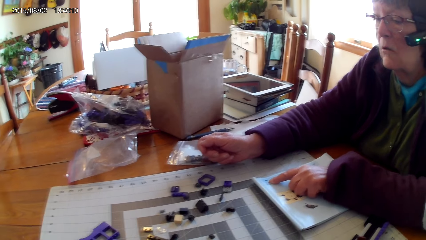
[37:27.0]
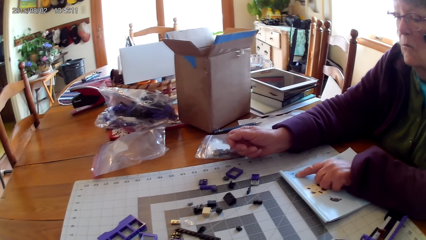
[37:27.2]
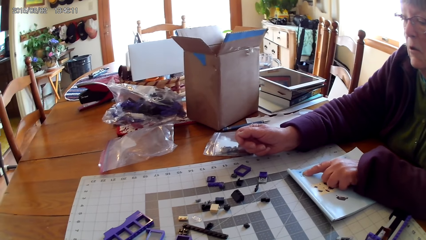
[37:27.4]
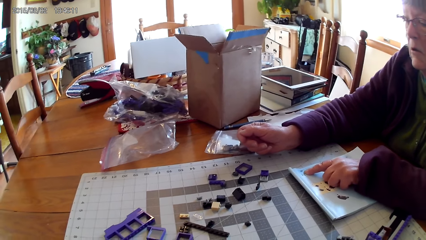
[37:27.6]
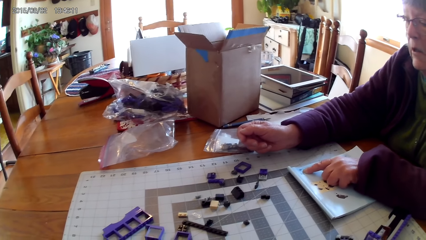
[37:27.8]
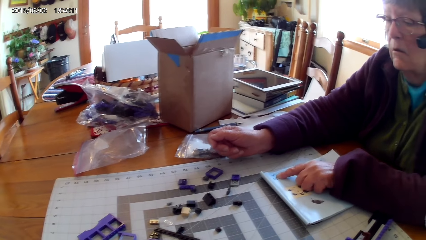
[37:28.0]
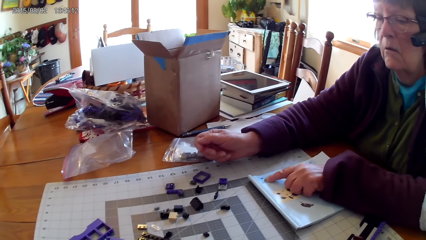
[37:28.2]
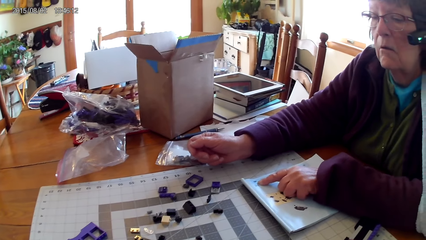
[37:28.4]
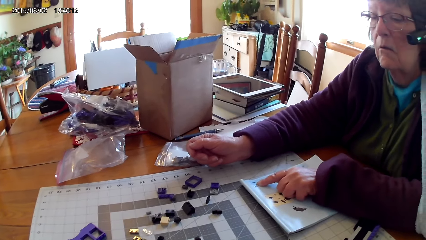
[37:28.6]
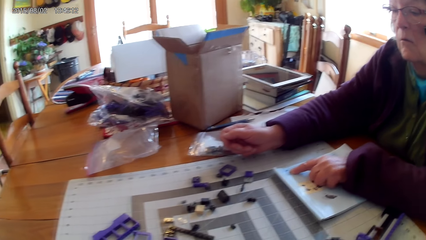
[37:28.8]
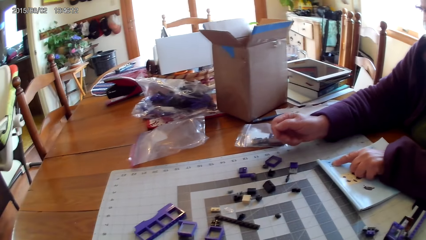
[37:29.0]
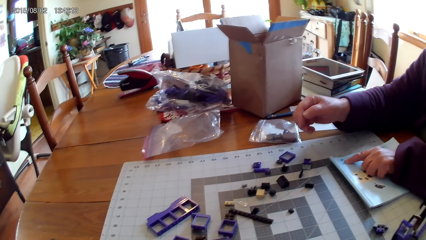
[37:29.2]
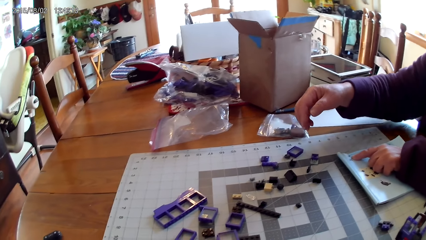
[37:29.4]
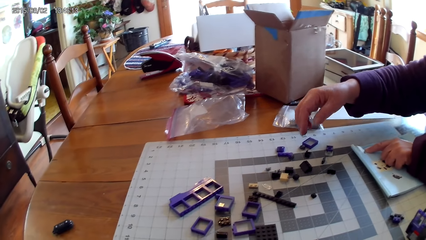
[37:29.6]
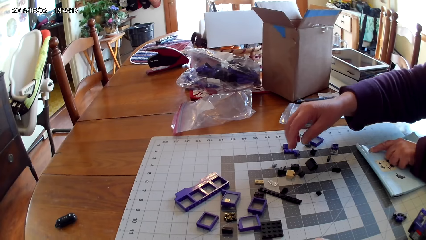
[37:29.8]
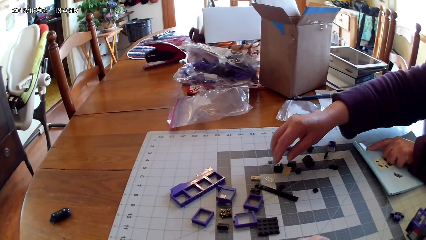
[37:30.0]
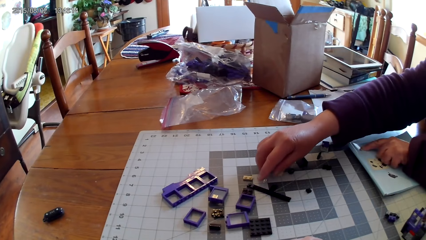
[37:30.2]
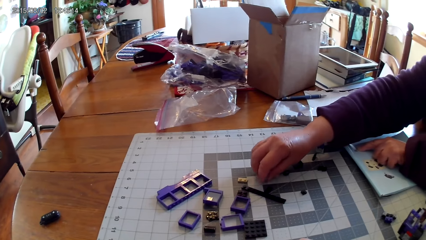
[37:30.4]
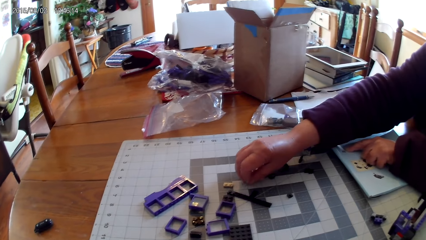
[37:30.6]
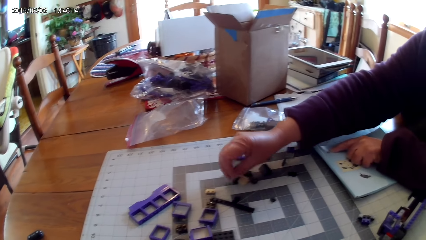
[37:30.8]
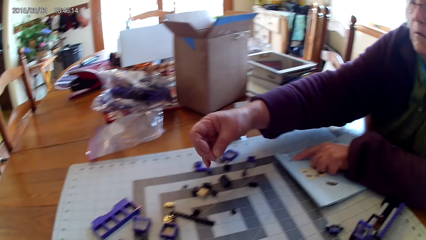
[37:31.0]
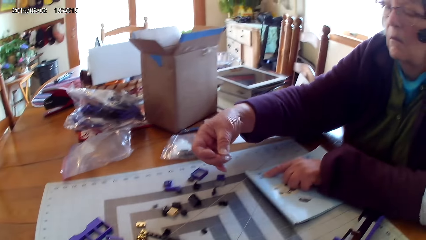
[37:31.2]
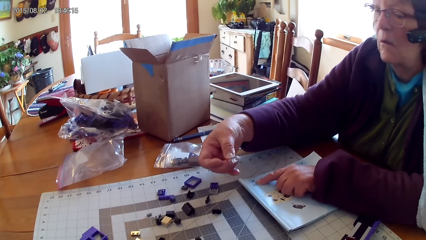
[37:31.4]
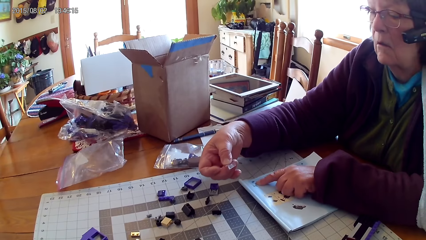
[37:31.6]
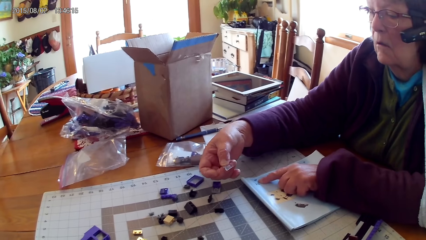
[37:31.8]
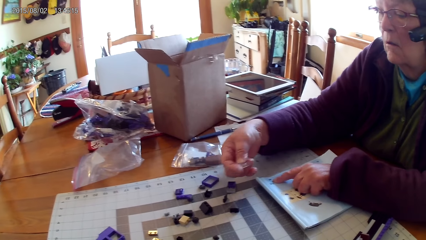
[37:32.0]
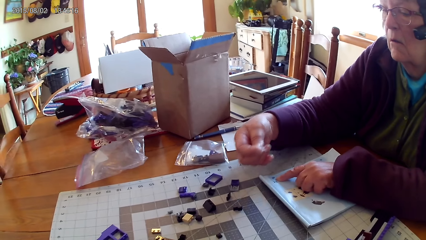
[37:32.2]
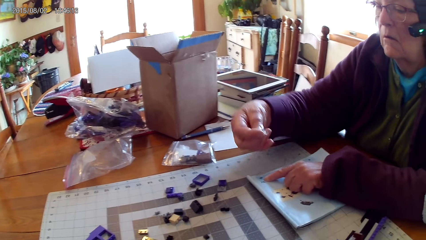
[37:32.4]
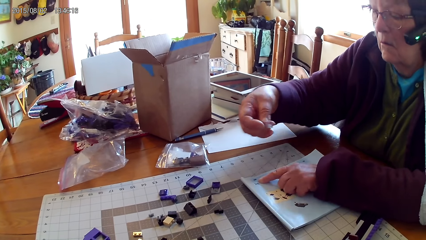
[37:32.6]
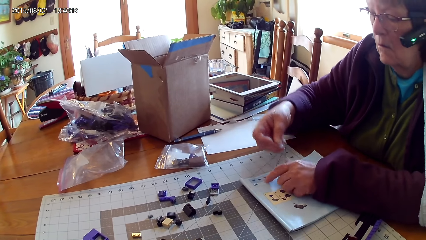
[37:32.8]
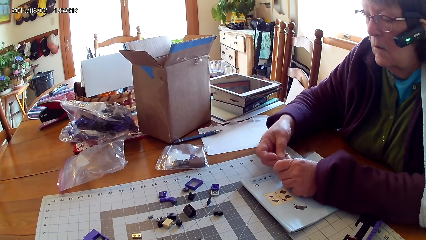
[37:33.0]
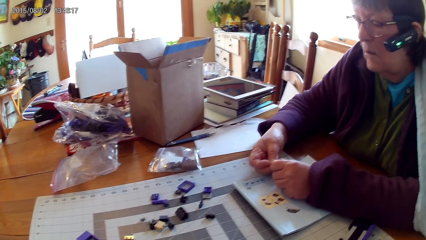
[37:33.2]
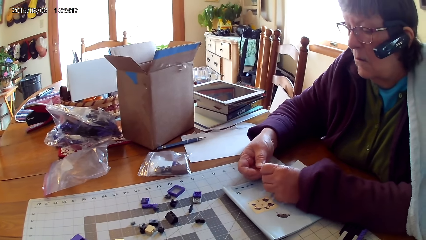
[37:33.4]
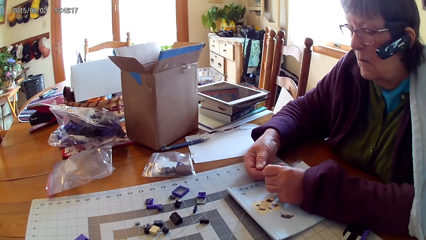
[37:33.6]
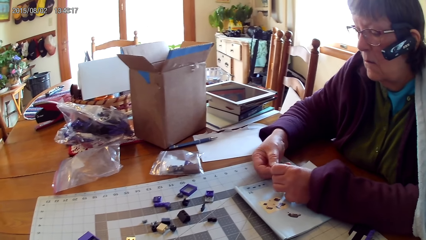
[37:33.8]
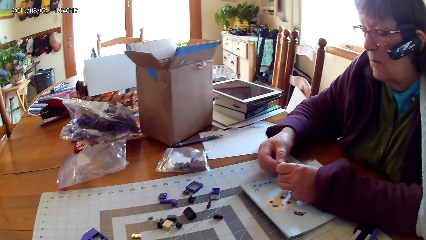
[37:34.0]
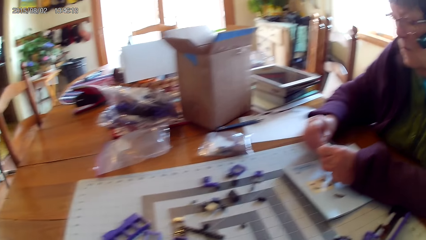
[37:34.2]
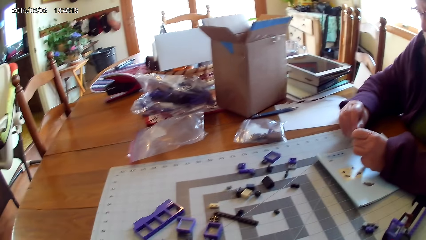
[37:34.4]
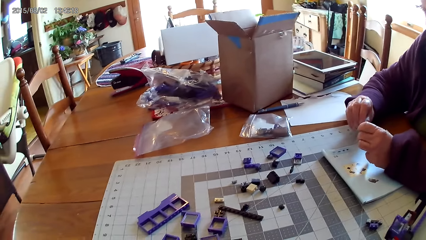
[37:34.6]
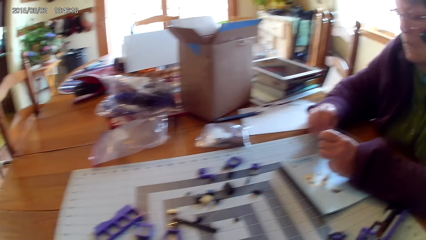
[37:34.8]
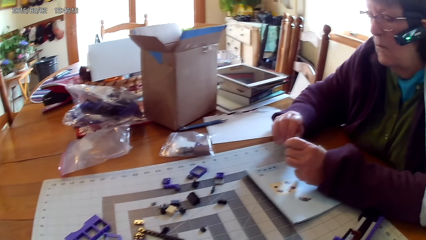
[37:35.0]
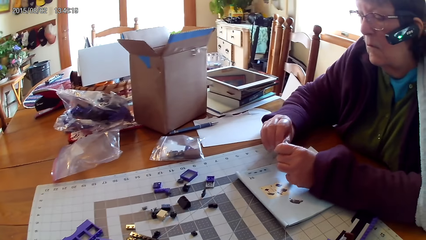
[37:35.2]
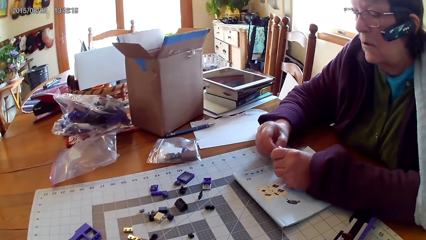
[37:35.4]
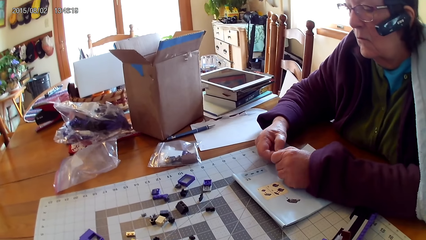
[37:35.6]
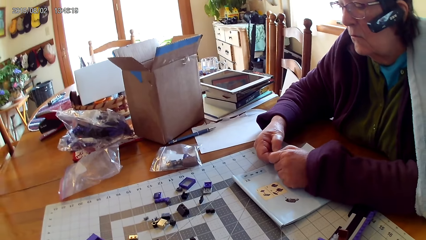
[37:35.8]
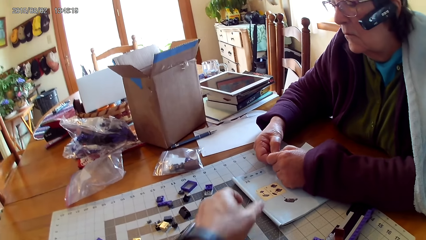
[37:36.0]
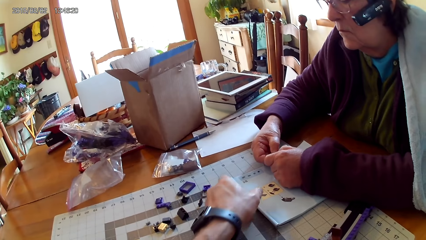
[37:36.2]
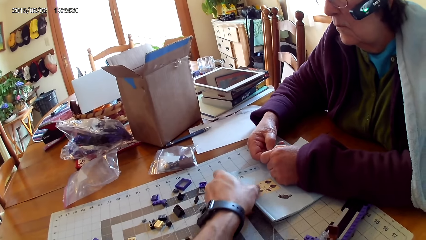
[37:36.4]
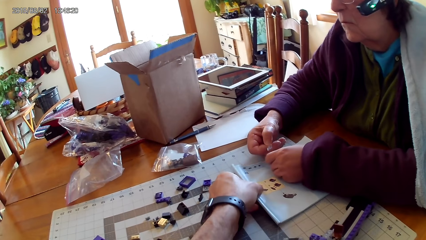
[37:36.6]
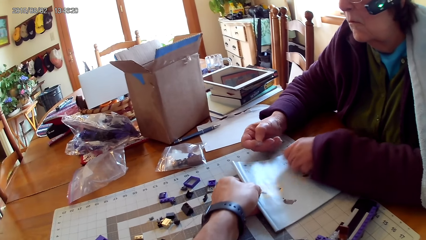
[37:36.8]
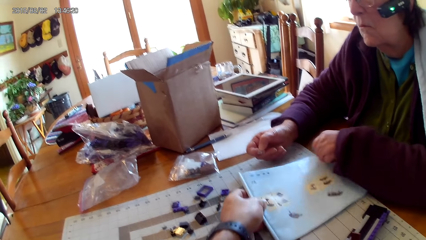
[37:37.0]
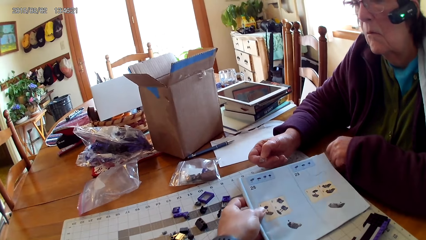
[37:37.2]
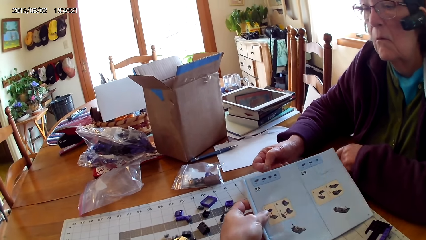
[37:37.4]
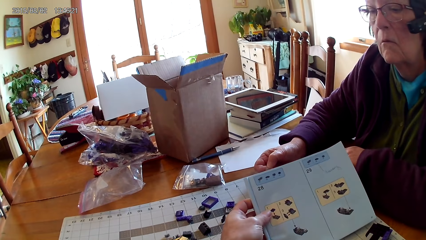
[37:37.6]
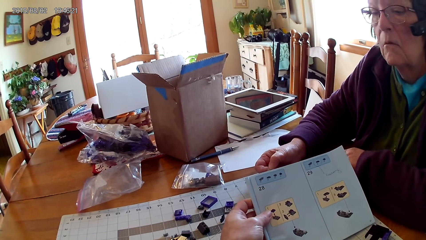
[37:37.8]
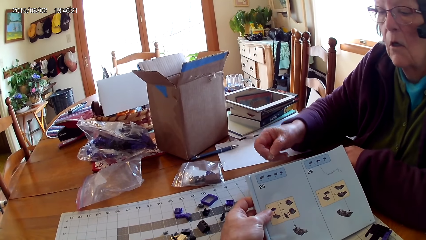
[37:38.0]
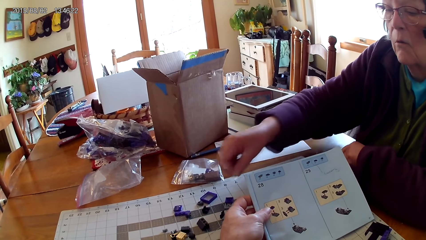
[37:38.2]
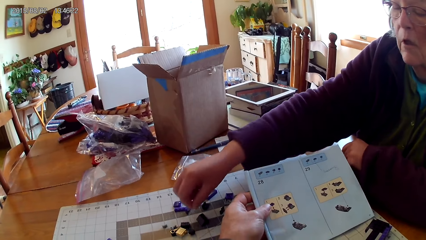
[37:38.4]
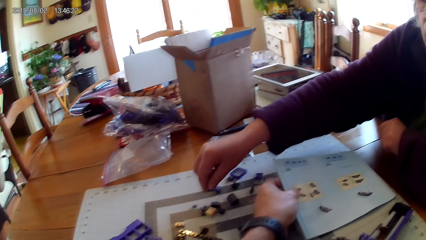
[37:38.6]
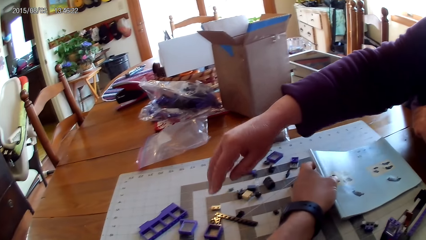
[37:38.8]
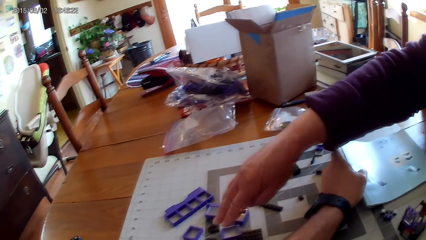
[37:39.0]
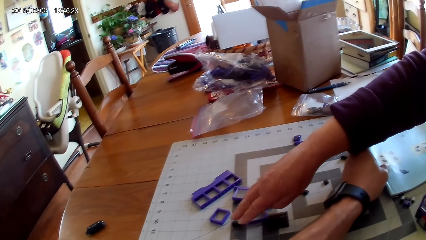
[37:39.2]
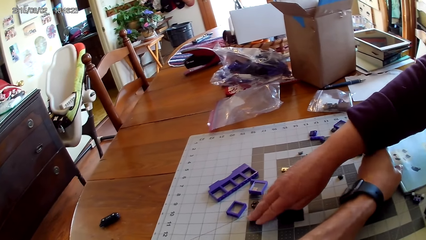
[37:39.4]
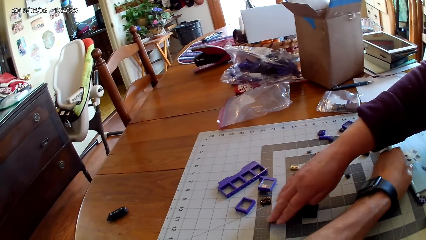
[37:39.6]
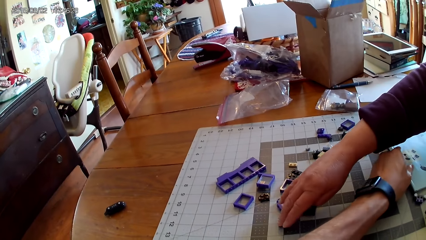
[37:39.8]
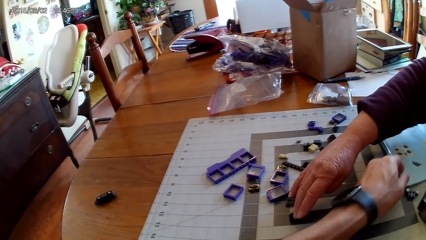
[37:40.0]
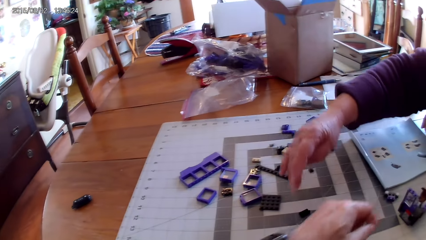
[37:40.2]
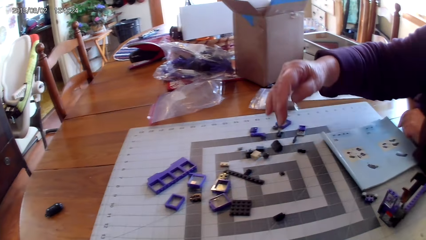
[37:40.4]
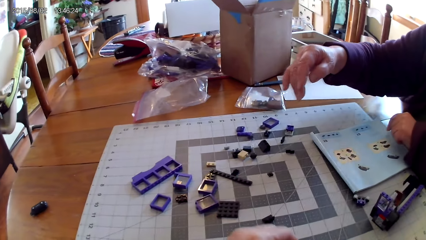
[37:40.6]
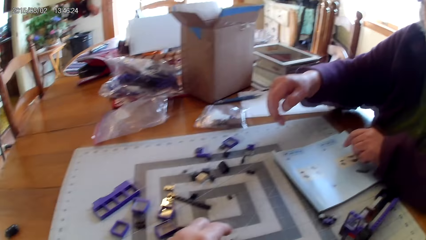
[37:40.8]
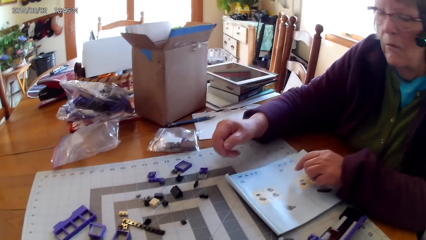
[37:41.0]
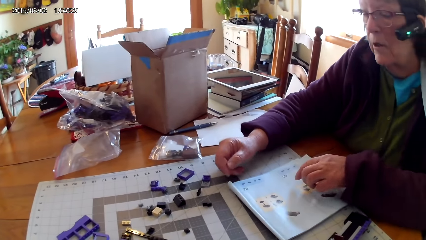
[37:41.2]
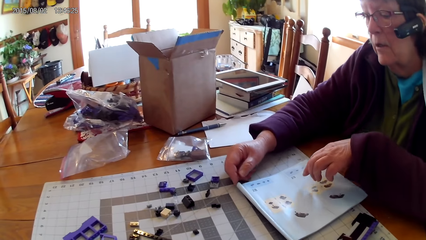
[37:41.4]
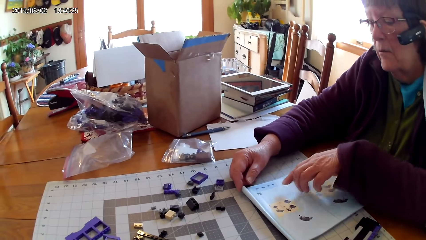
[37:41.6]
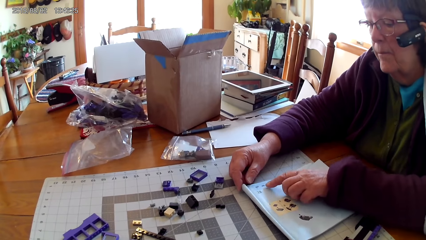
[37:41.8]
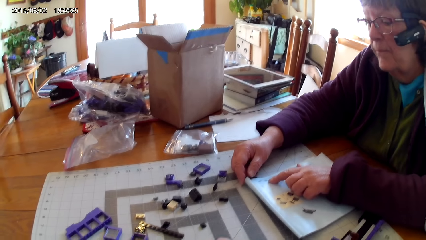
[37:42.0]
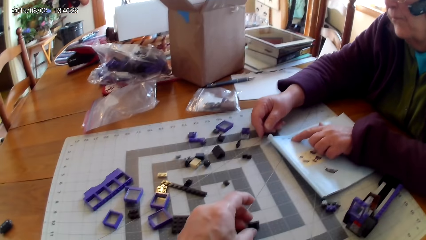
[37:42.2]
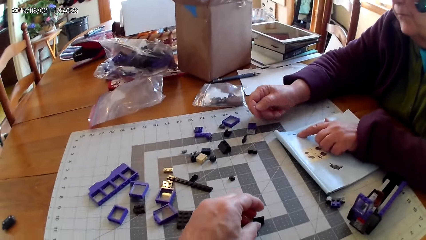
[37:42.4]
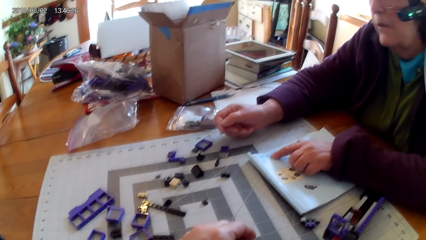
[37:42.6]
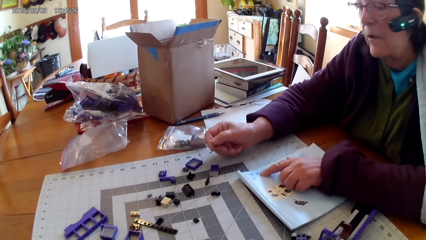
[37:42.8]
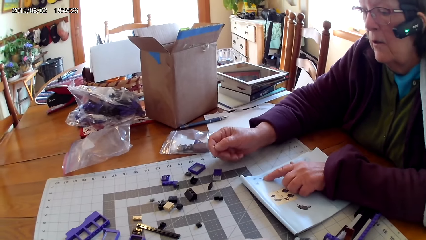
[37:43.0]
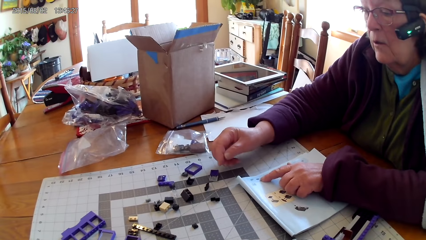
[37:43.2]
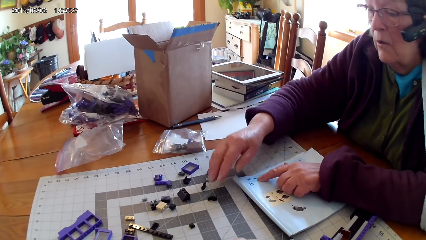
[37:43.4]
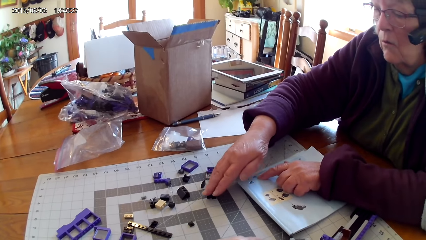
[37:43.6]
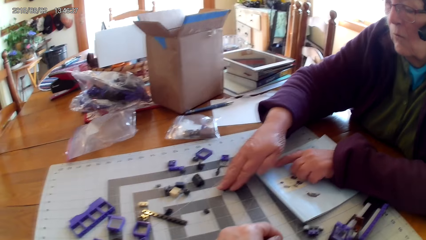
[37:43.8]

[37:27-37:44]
A lady reads the lego book. She picks a colorless cube or lego piece from the table, holds the lego piece and fixes the lego piece. The camera wearer looks at a drawing on the book. They pick the lego book. The lady picks the lego piece and moves a plastic interlocking block on the table. The camera wearer moves a plastic interlocking block on the table. The lady points at a drawing on the book and reads the lego book.
